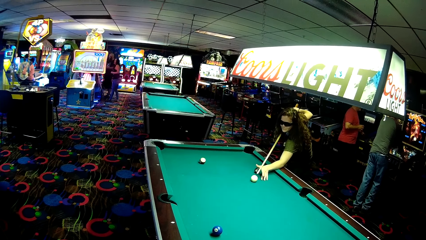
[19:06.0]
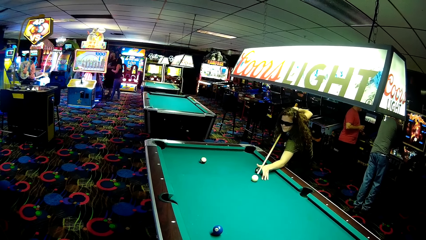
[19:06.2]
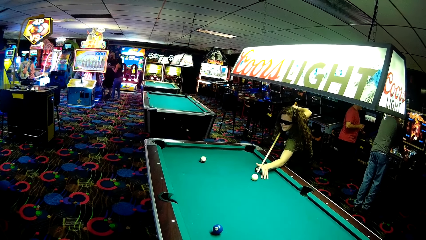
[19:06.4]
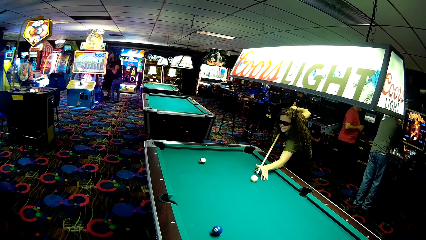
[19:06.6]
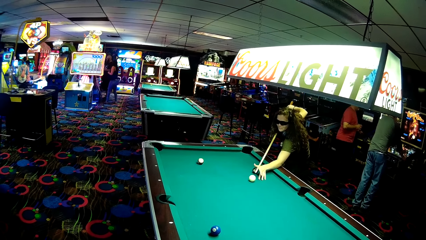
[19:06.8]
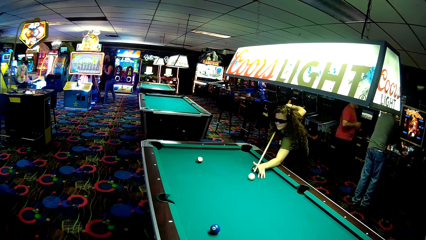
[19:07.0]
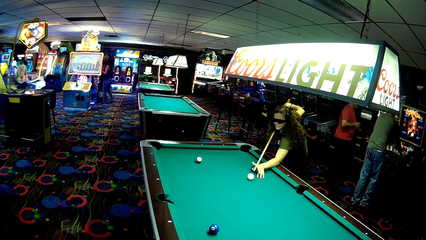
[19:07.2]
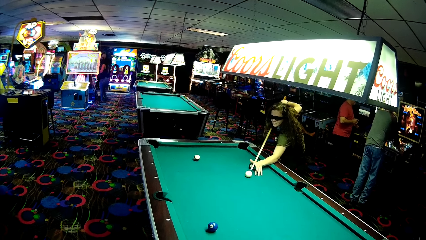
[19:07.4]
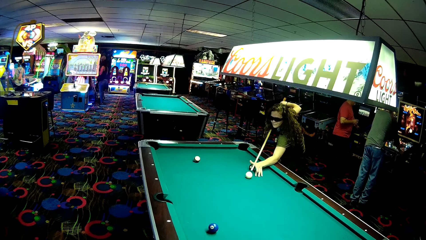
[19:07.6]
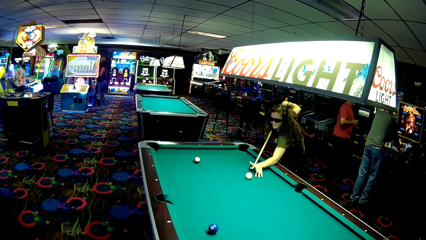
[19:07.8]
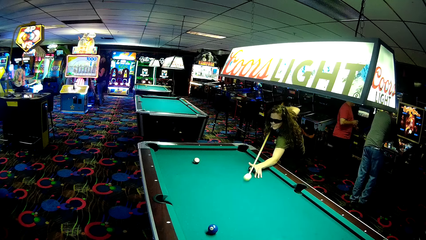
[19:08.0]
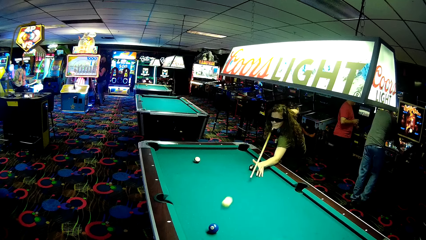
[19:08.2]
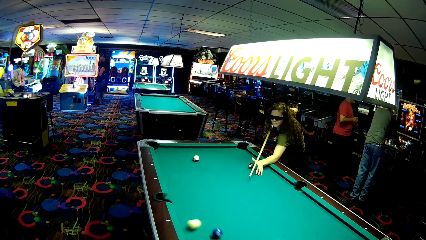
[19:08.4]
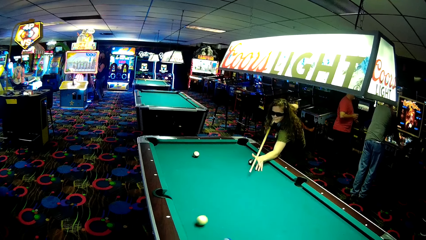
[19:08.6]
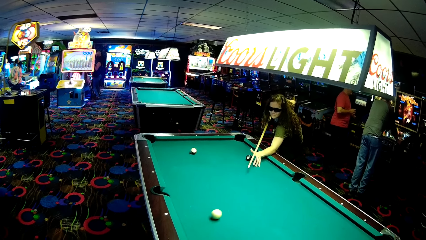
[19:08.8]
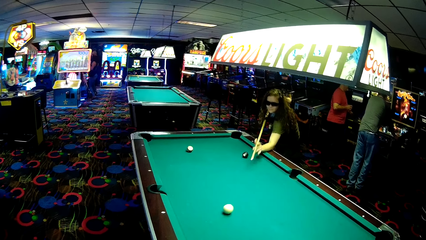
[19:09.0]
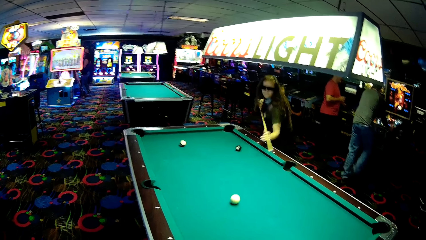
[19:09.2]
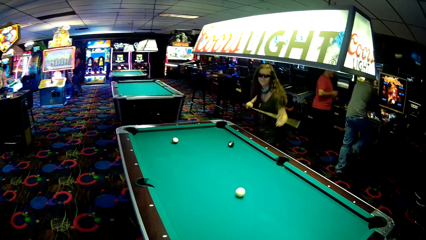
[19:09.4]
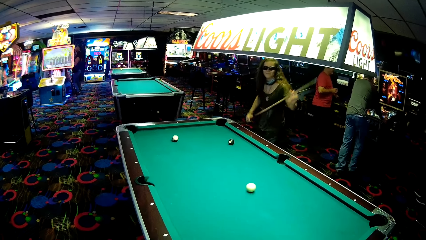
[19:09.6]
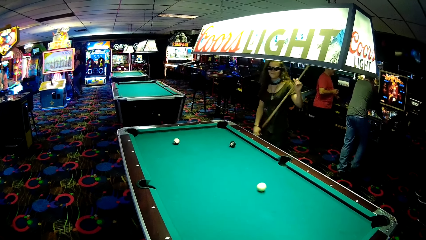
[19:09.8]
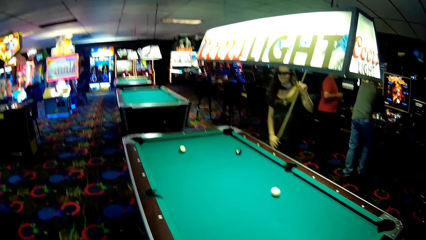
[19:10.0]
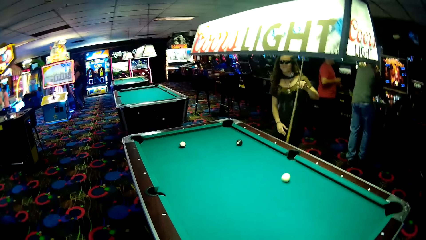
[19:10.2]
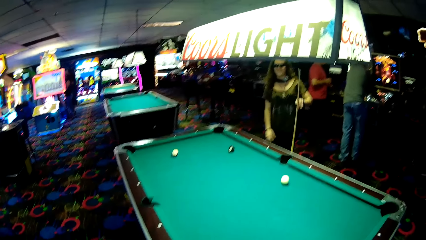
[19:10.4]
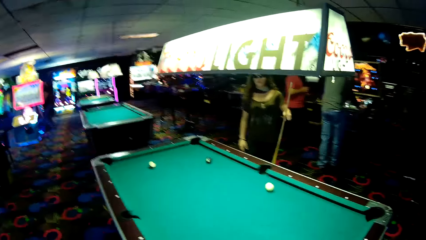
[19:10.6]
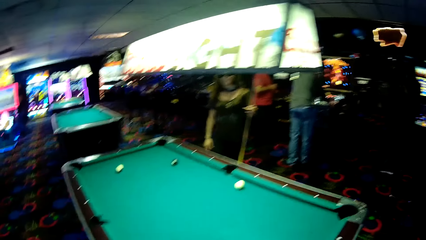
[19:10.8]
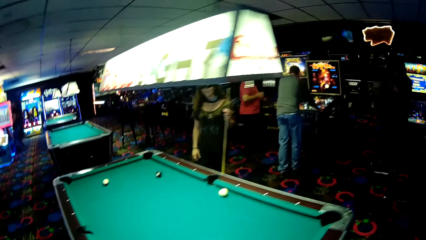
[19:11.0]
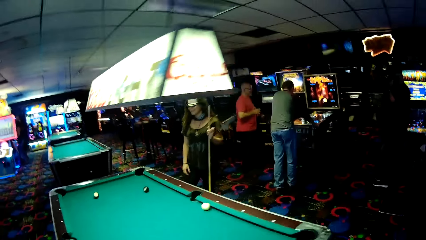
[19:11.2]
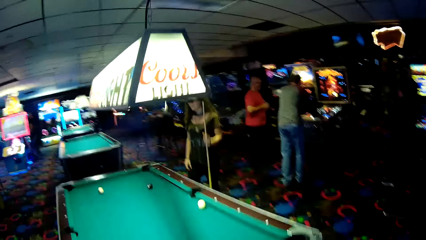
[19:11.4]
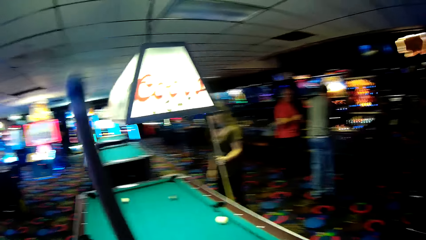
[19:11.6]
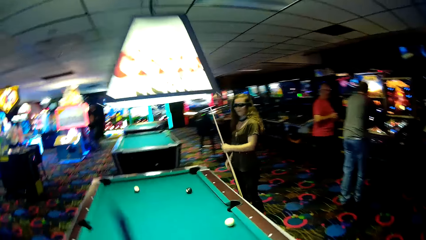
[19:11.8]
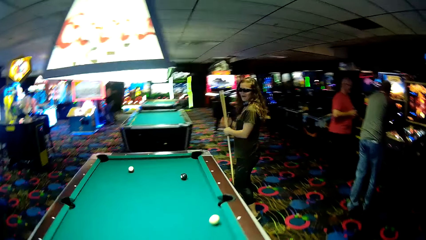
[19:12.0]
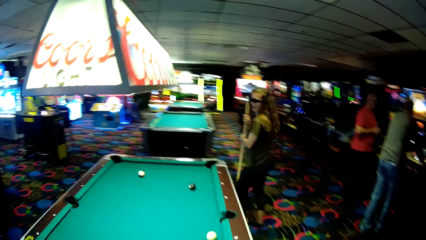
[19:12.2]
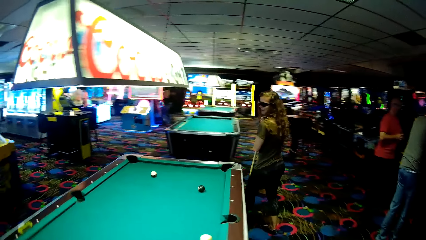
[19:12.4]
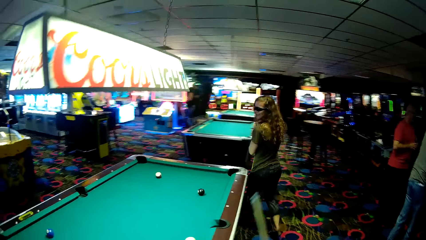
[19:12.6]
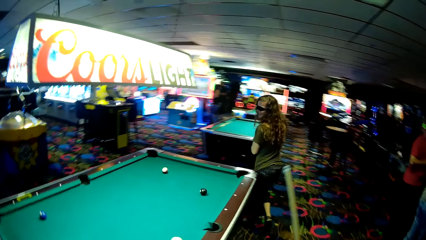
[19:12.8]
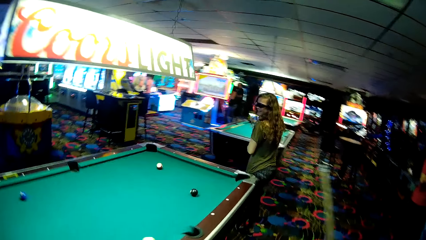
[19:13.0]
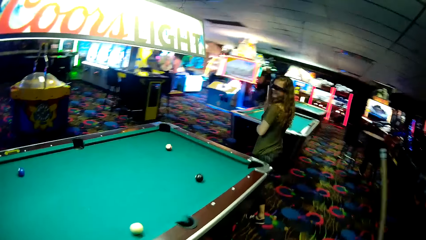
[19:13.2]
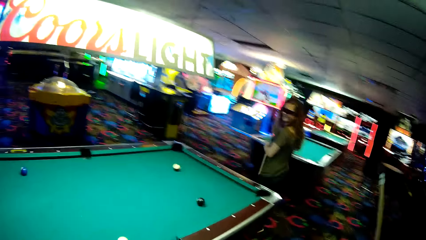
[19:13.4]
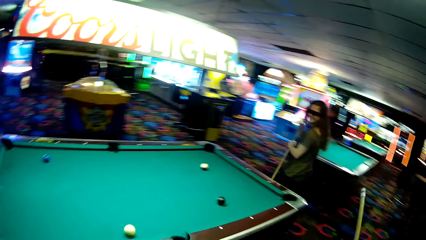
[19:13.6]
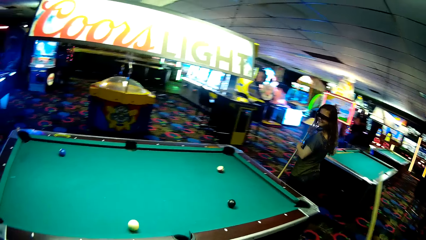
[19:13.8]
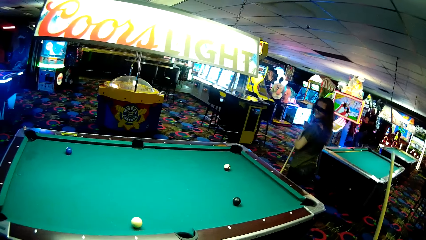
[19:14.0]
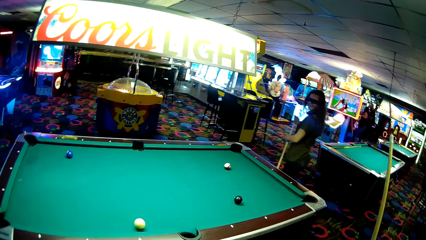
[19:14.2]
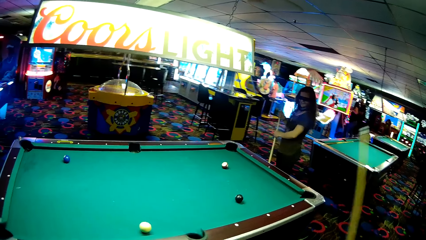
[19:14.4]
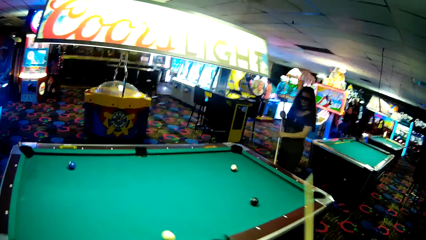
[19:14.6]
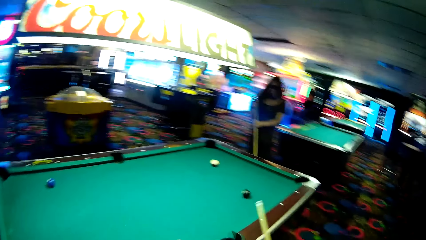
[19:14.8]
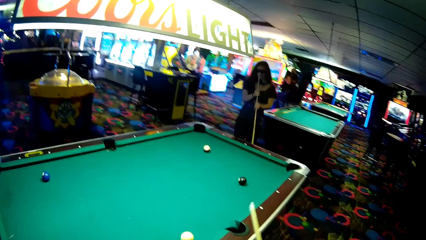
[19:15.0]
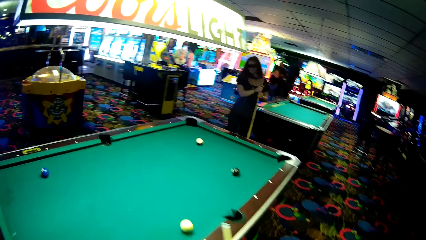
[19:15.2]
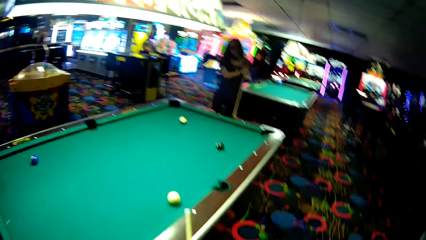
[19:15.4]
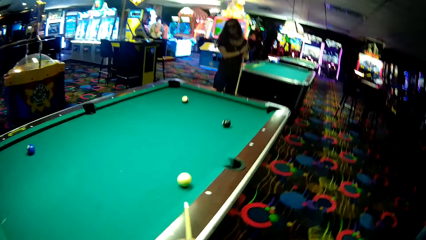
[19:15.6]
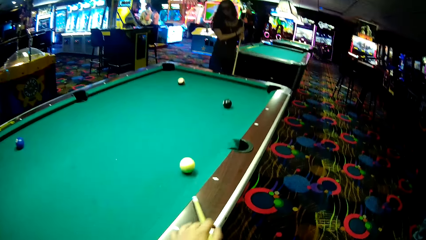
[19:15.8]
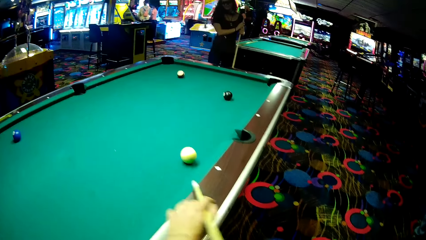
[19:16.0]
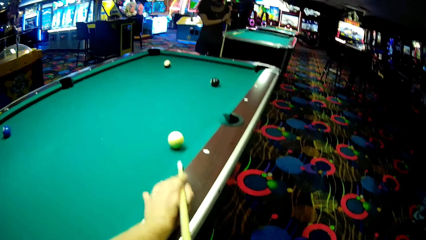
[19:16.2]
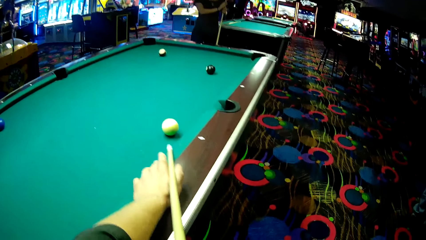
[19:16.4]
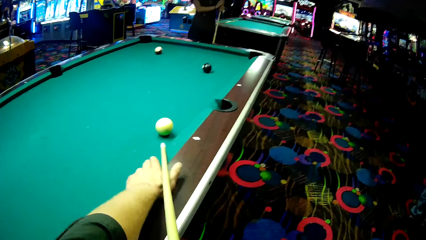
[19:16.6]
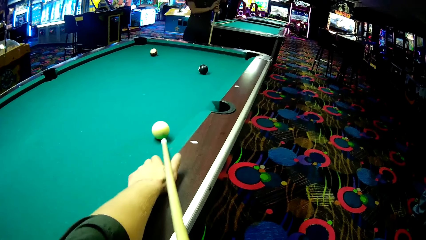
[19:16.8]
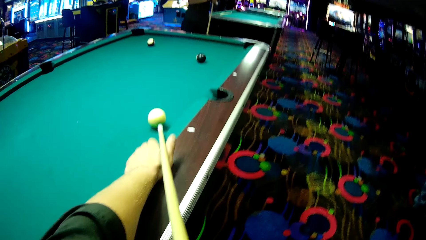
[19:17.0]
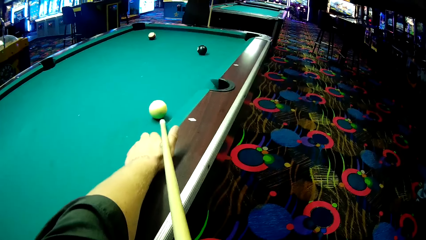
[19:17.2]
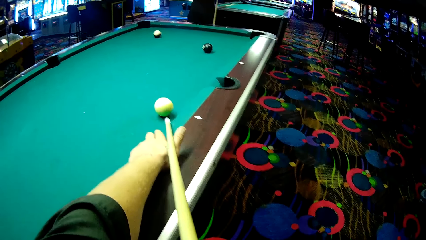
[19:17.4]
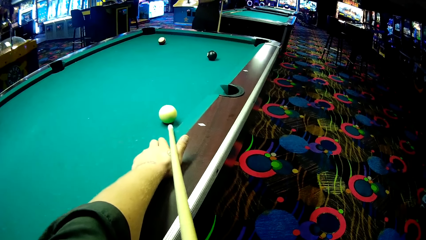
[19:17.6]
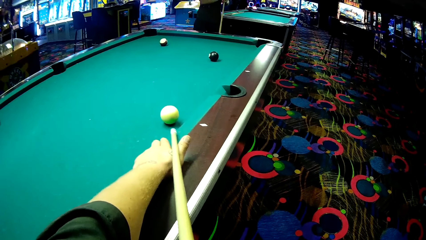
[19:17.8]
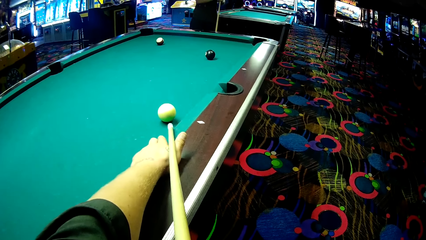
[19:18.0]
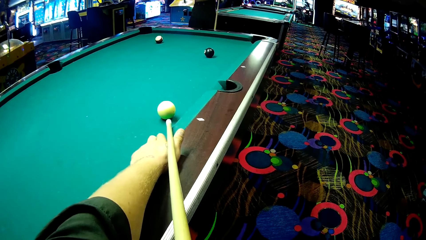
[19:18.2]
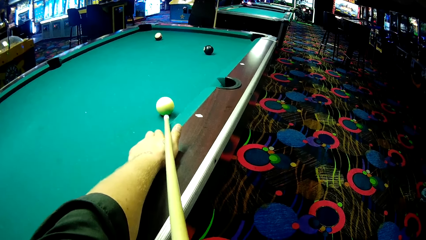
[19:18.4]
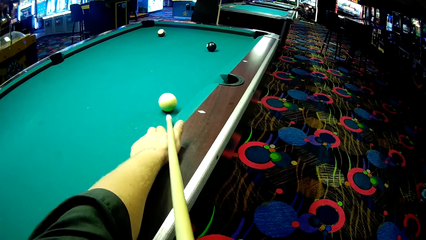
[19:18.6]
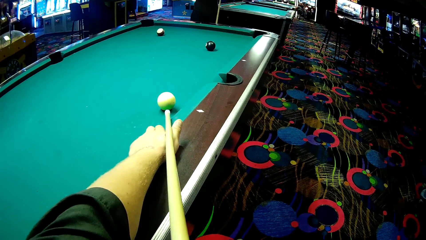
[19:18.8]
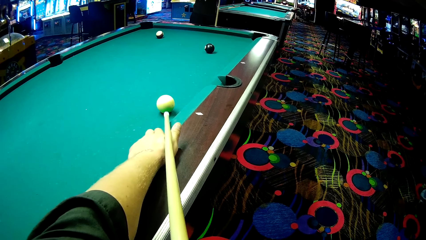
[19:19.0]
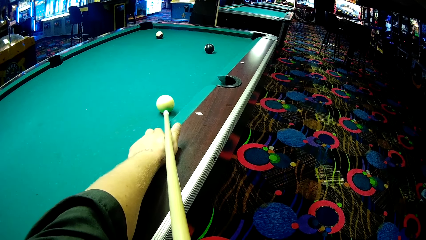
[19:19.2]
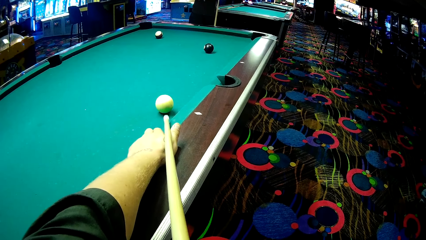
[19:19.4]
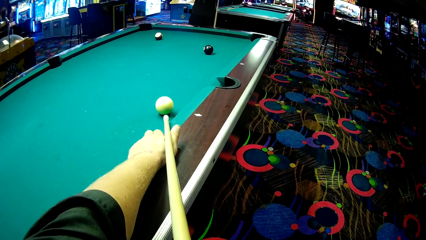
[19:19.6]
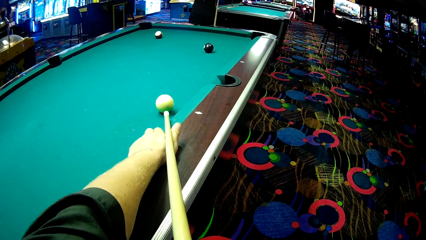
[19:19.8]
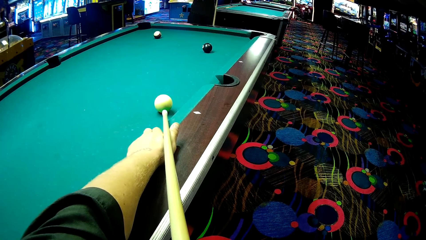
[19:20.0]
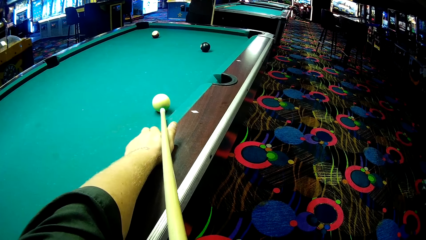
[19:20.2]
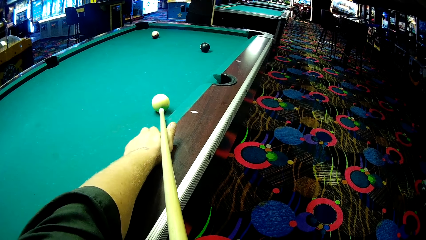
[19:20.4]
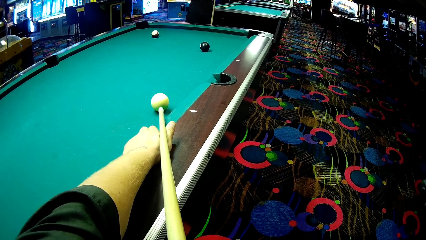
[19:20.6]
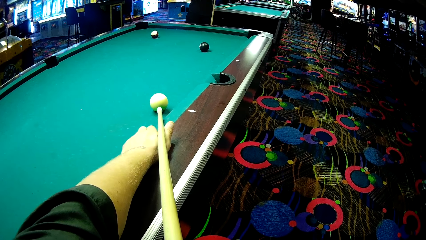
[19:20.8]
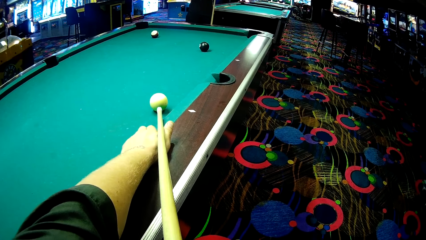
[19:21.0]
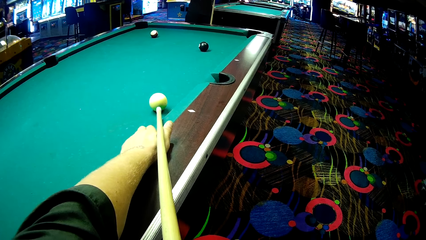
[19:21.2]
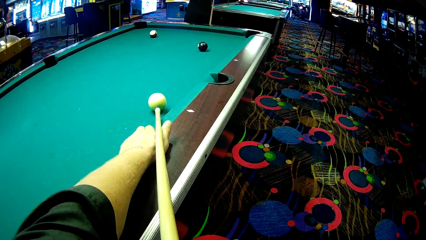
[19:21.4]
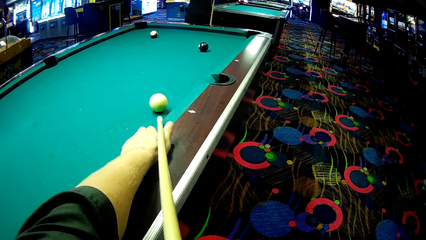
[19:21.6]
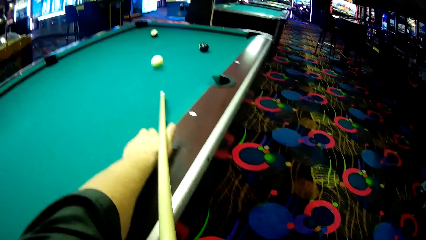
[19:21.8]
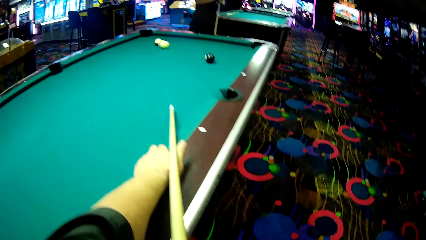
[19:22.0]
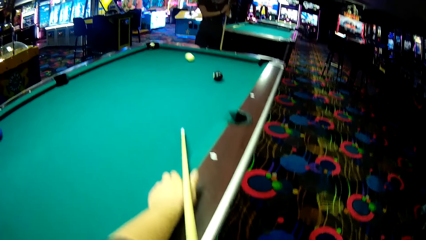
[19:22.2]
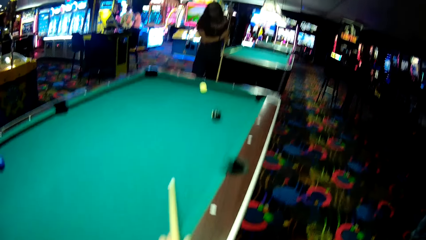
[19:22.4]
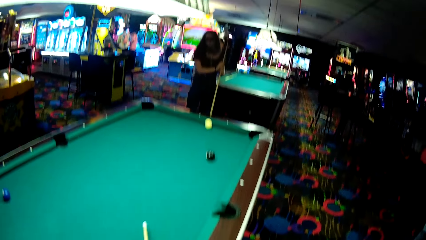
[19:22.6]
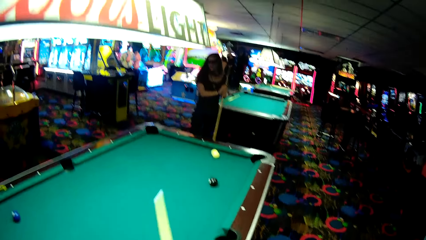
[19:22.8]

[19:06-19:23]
A woman strikes a billiards ball. The woman holds a billiards stick. The woman walks around the table with the billiards stick. The camera wearer walks around the table. They hold a pool cue. They strike a billiards ball. They deposit a ball into the pool rail.
